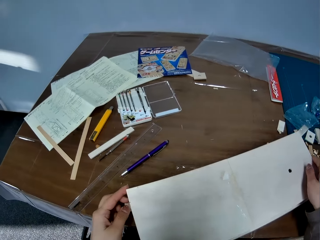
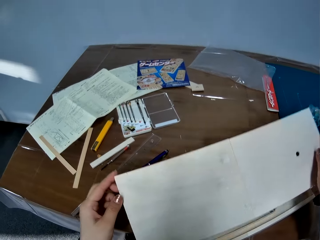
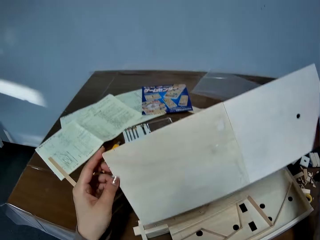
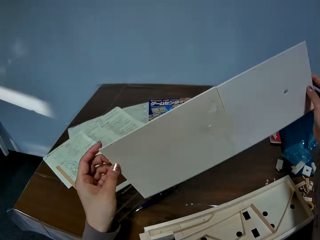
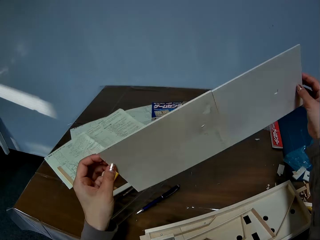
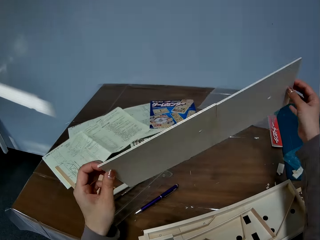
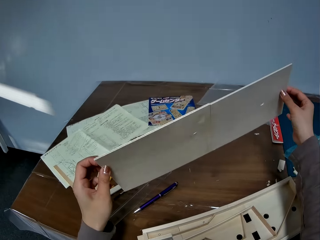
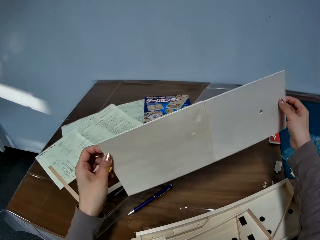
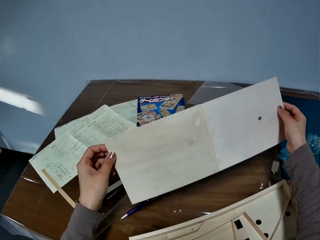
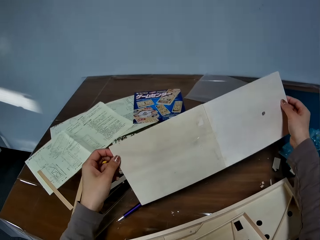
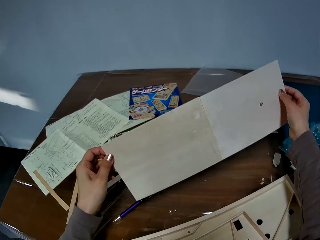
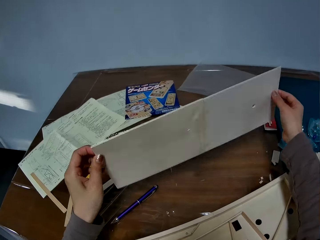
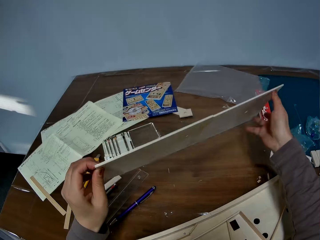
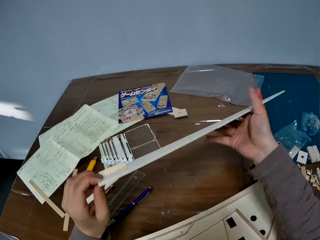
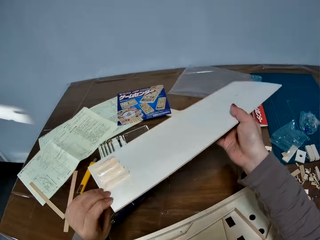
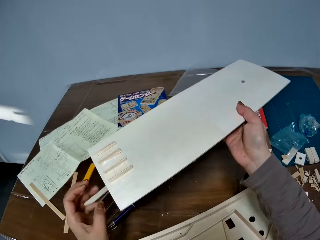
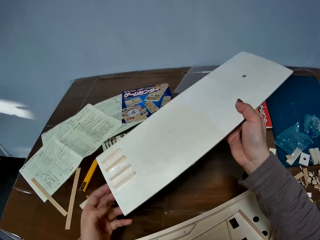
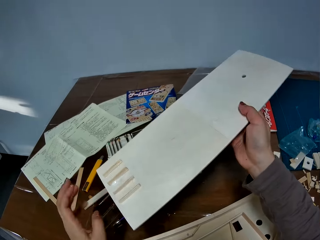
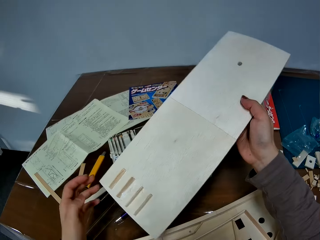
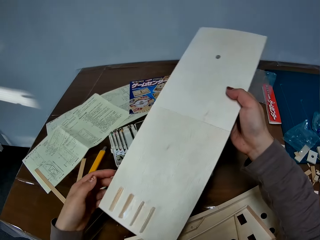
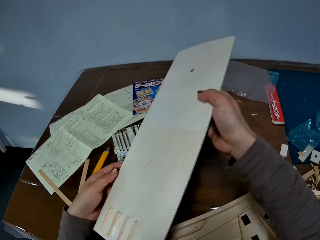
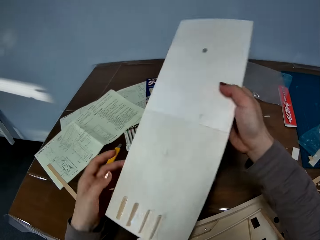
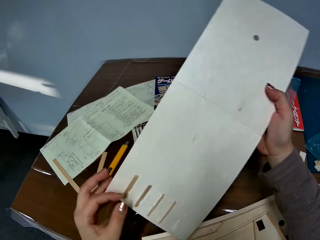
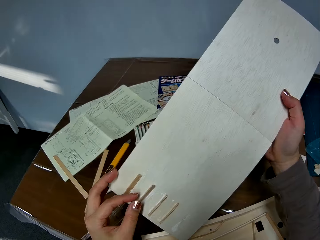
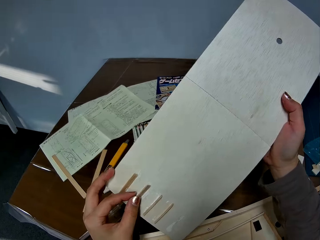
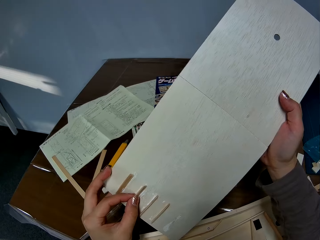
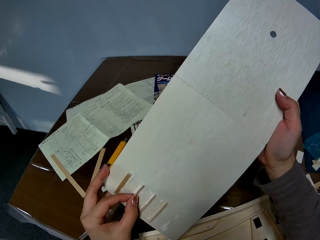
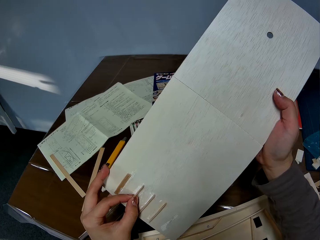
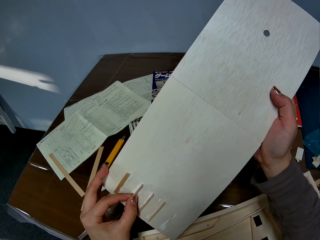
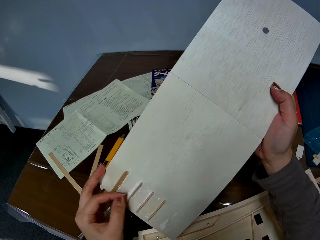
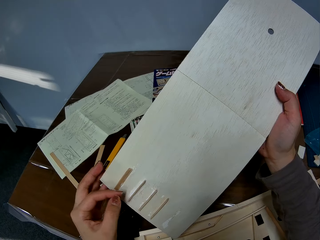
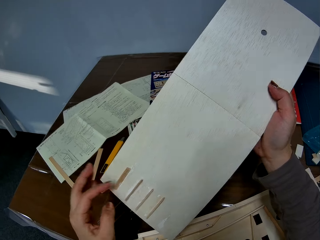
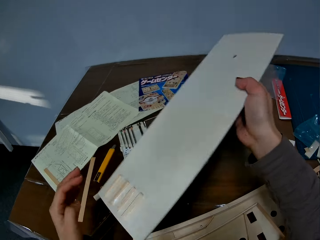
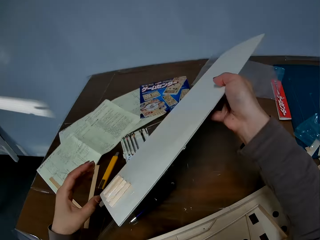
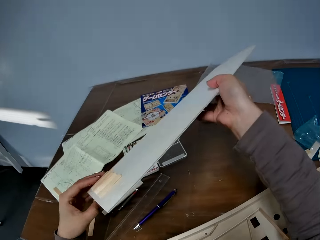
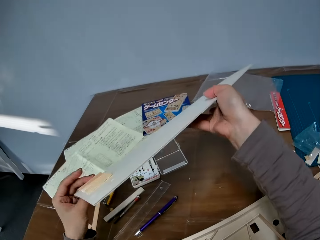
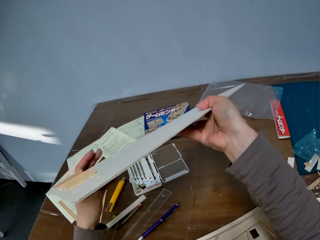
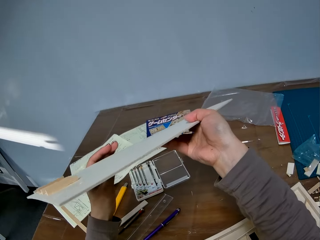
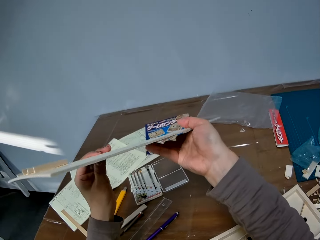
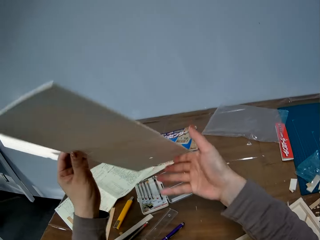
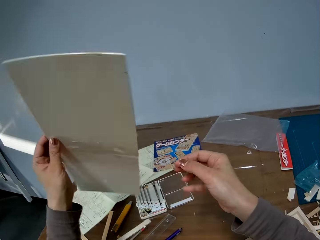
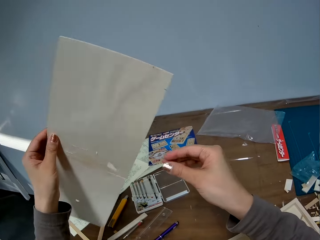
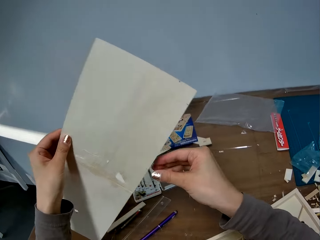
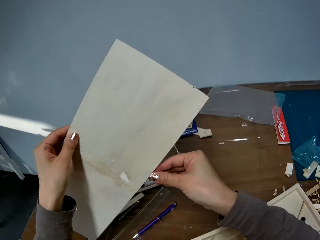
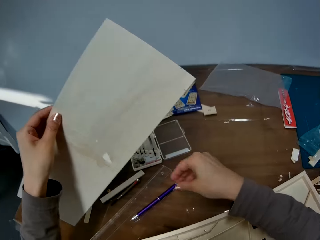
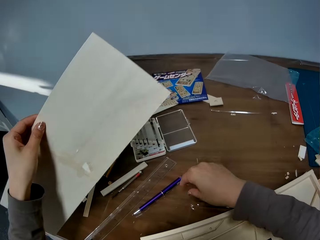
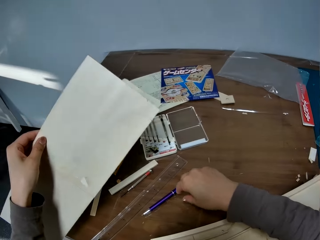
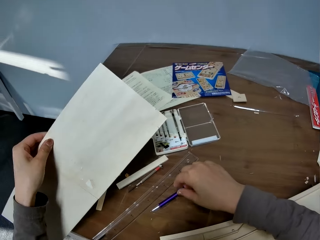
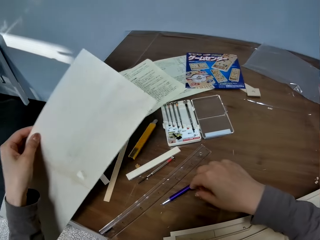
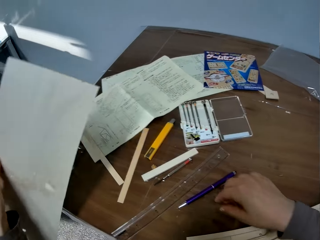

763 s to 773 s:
The camera wearer removes the piece of wood from the woodwork. They turn the piece of wood around. They adjust the other piece of wood on the piece of wood. They turn the piece of wood around.

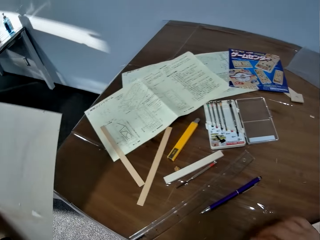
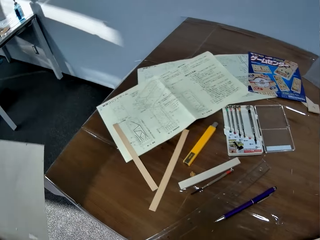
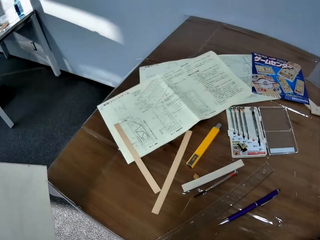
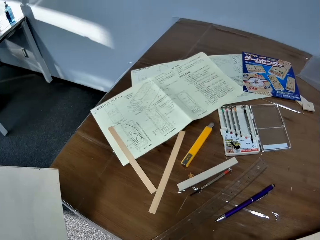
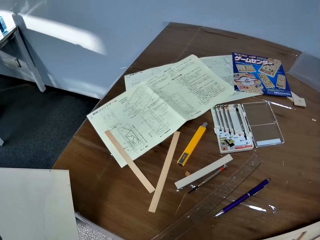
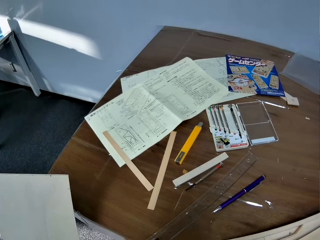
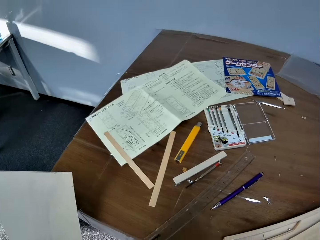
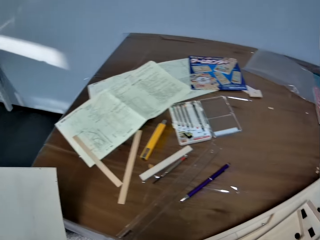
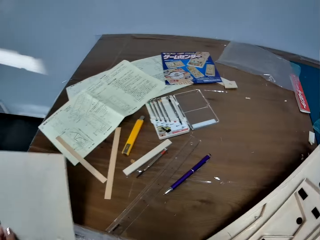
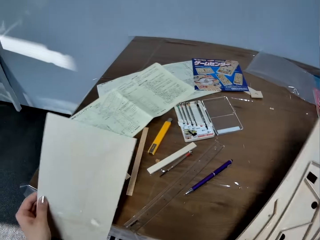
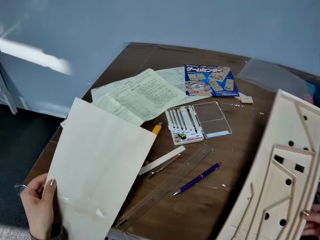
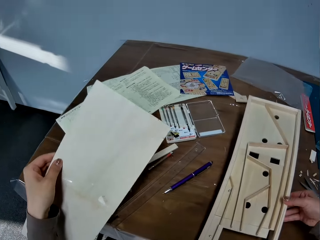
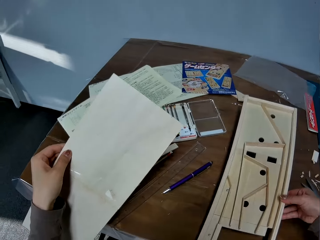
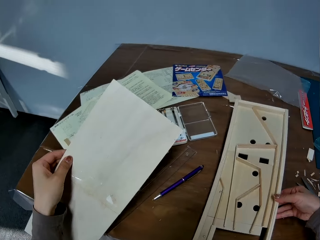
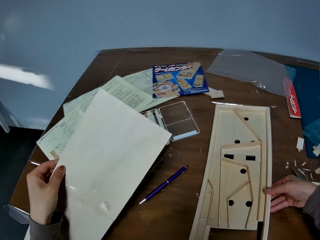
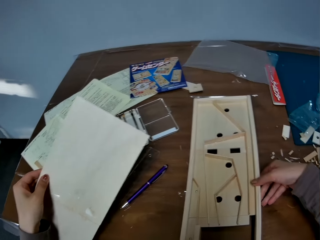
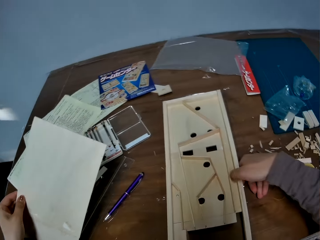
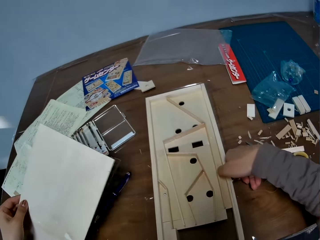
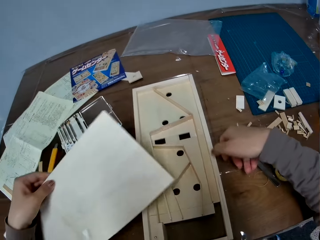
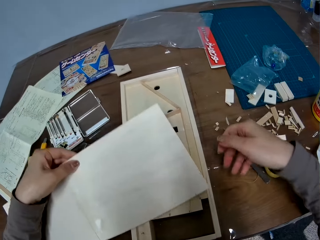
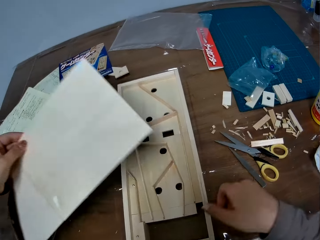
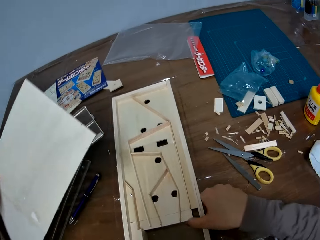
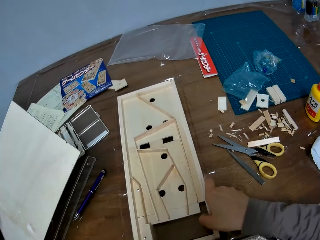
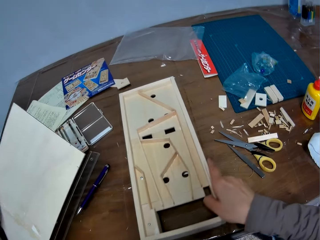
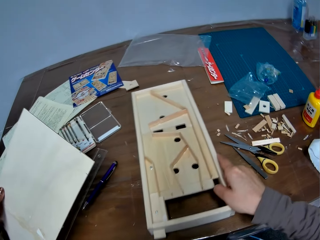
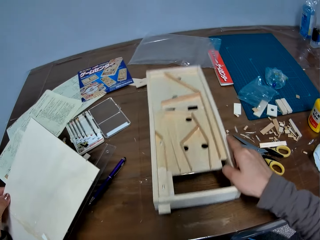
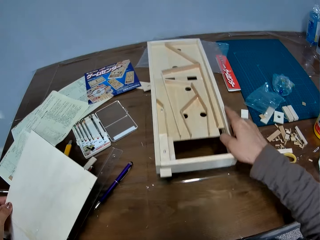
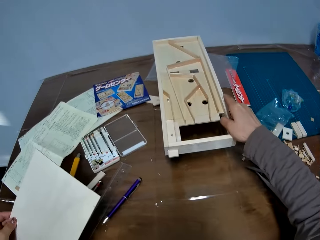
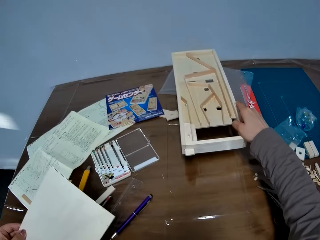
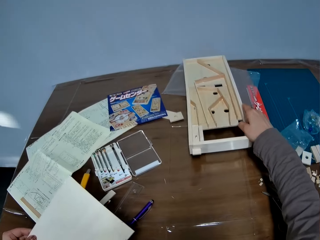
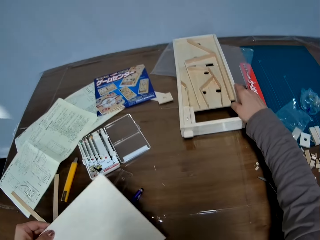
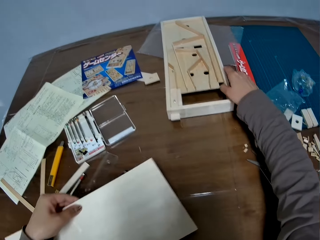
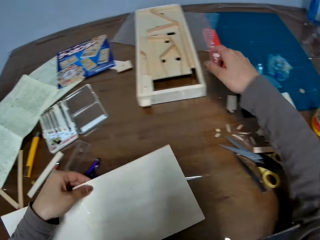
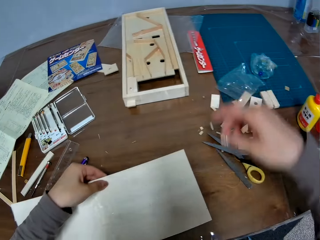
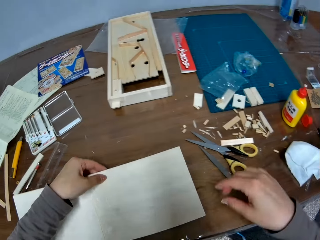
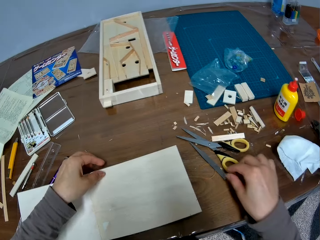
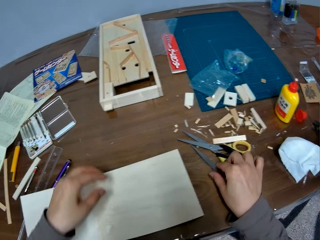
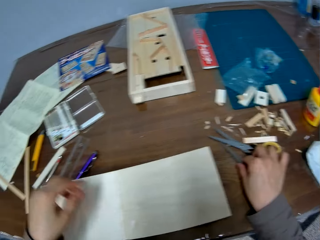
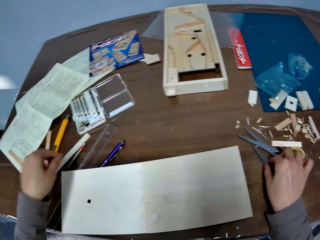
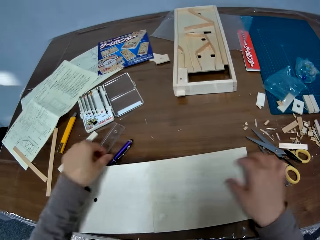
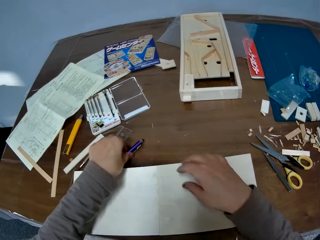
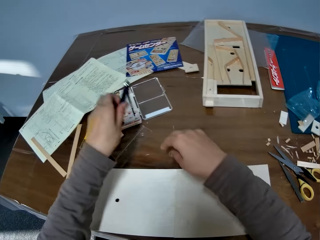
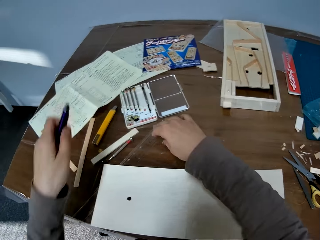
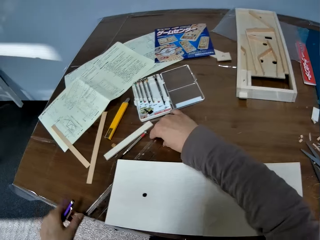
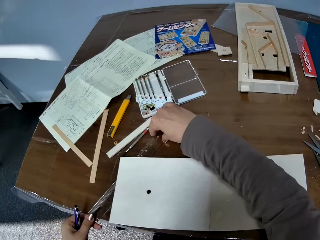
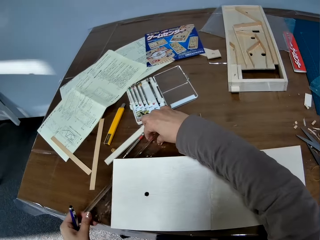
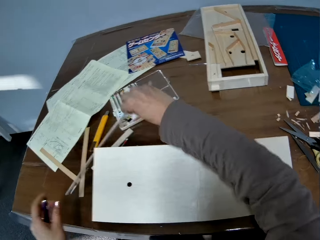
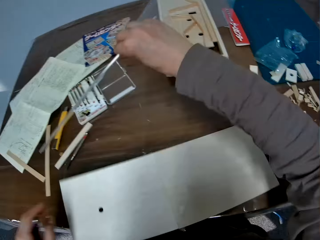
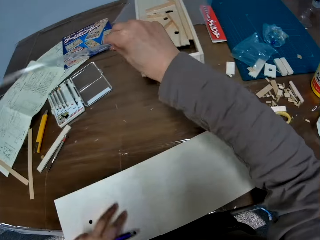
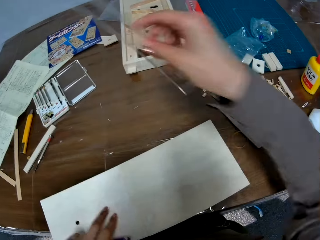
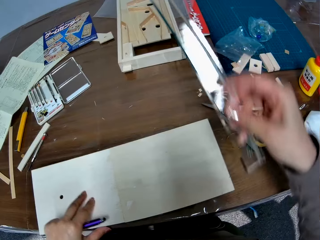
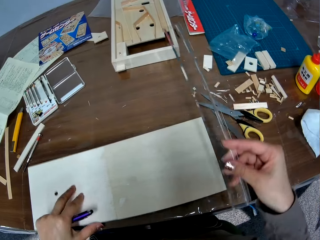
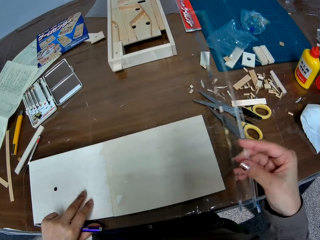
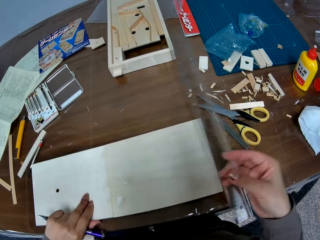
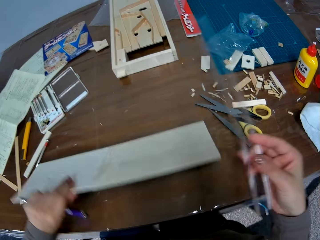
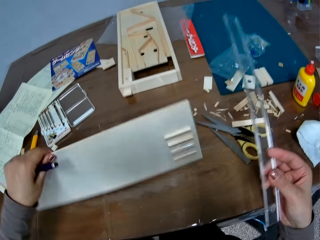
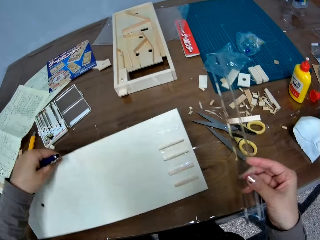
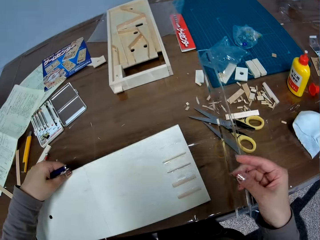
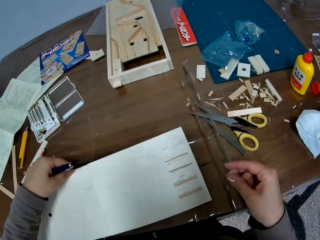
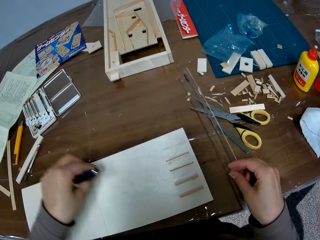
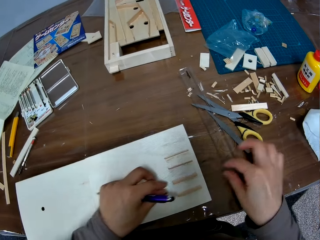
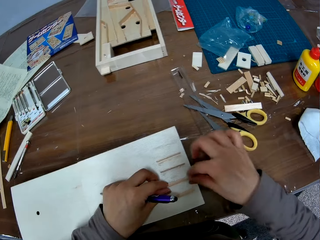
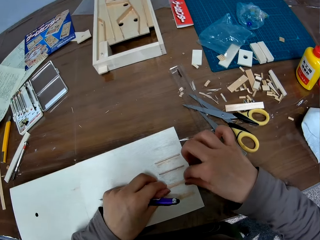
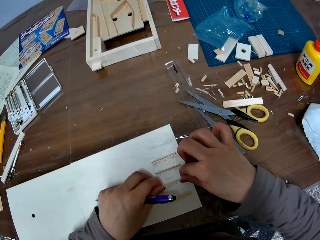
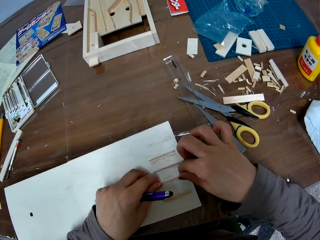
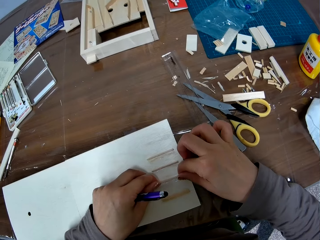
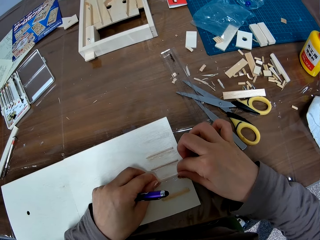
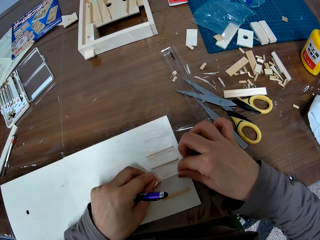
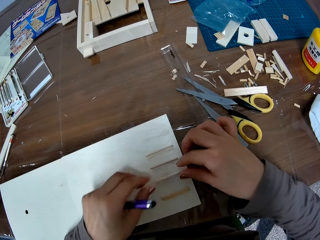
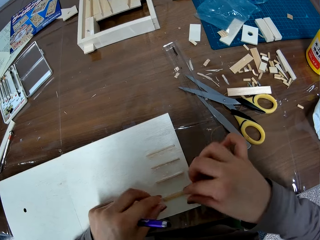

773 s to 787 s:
The camera wearer moves the woodwork or laser cut wood craft on the table. She lifts the laser cut wood craft. She moves the woodwork on the table again. She drops the piece of wood or wooden board on the table. She picks up the pen from the table with her left hand. She picks up the ruler from the table with her right hand. She turns the piece of wood around. She drops the ruler on the table. She adjusts the other piece of wood on the piece of wood.
